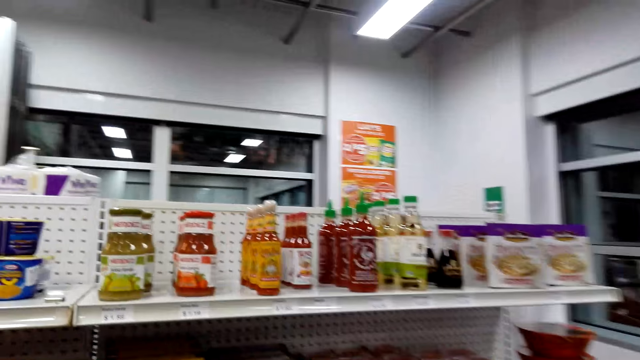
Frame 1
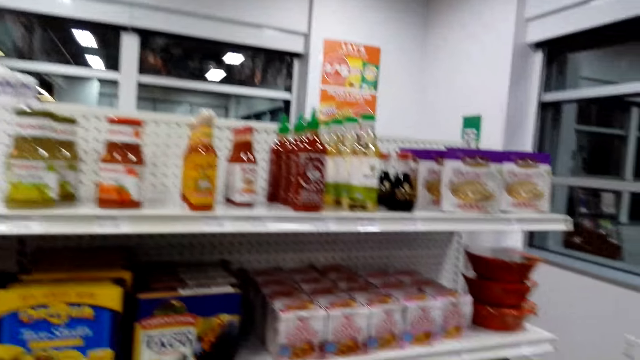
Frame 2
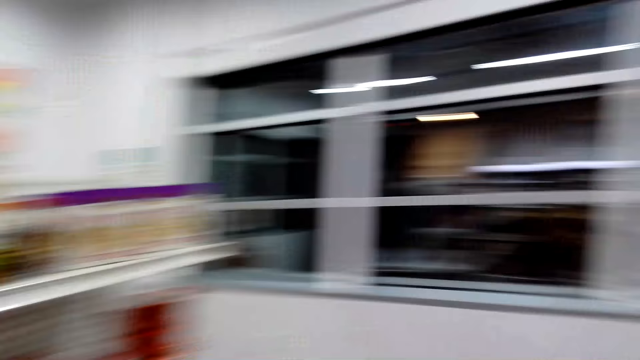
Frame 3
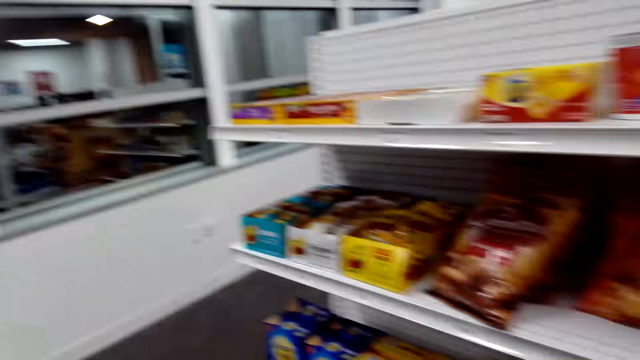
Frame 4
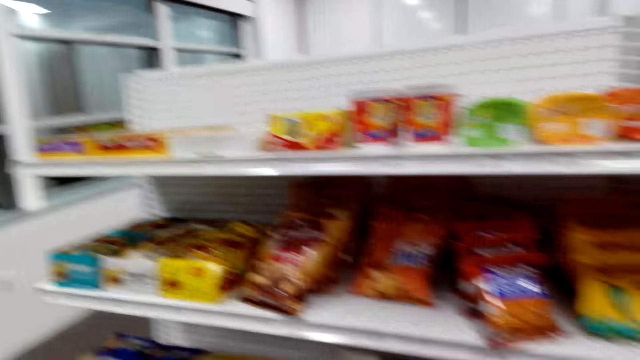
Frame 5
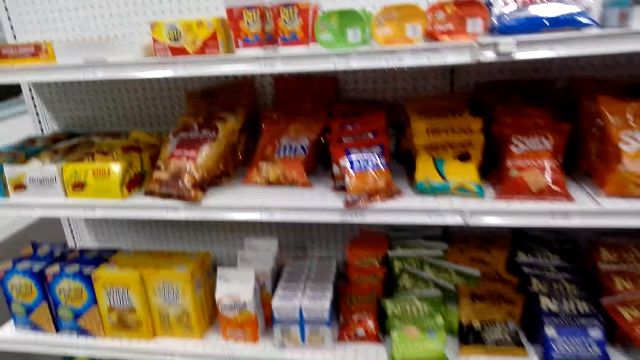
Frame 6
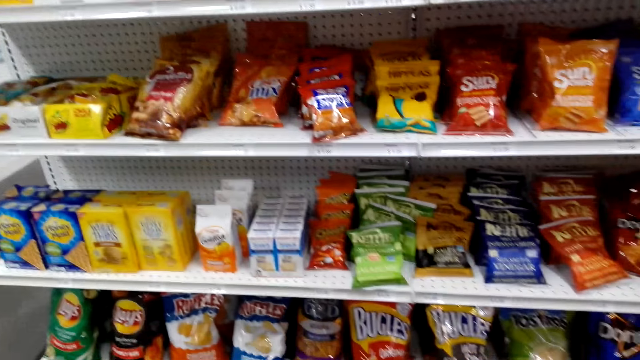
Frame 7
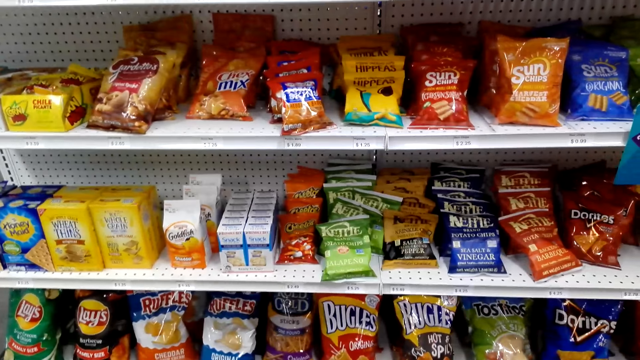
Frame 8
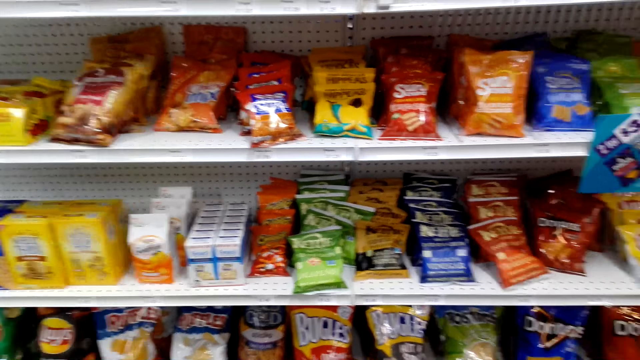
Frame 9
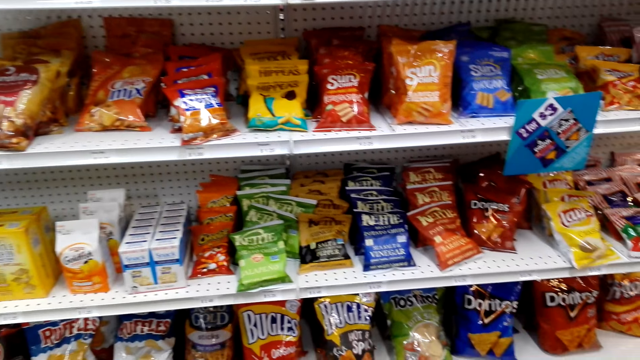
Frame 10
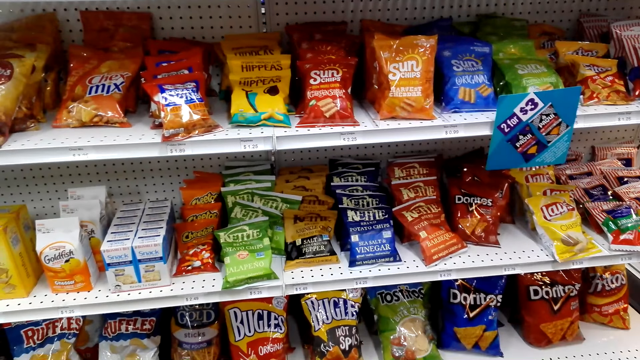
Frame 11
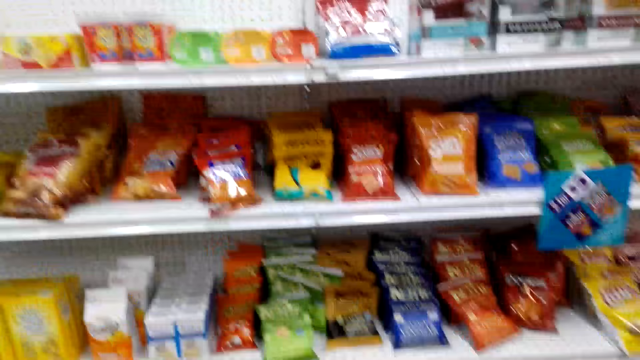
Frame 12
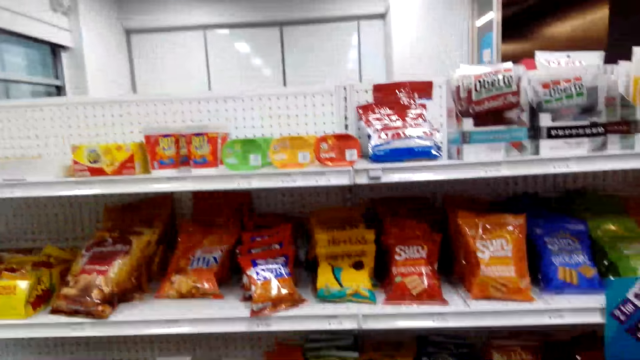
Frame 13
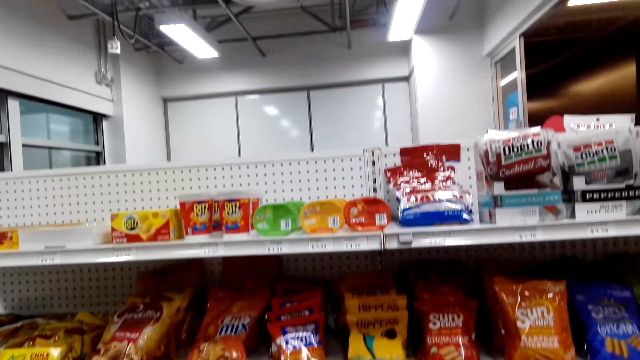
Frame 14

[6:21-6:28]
The camera wearer looks at the shelves on the right side.

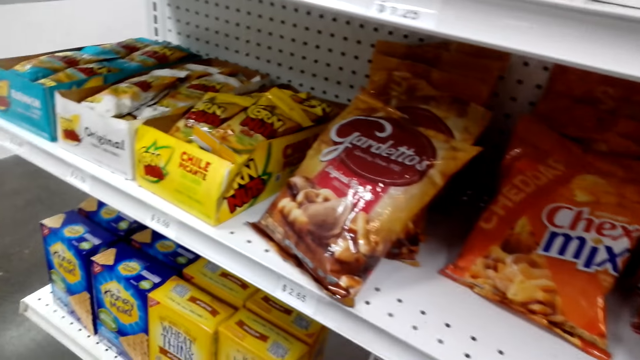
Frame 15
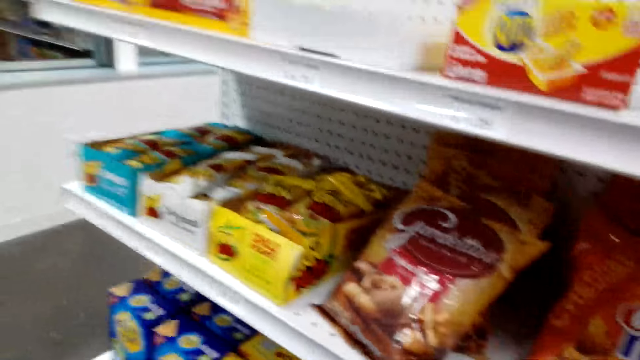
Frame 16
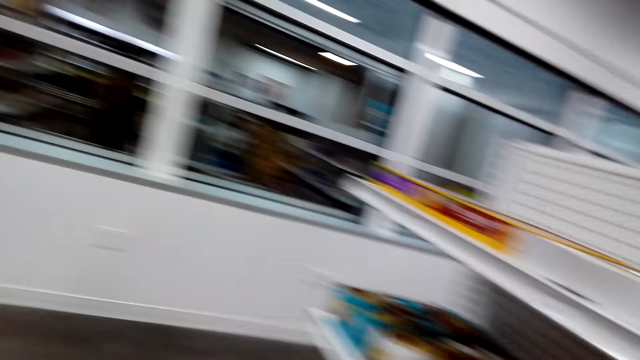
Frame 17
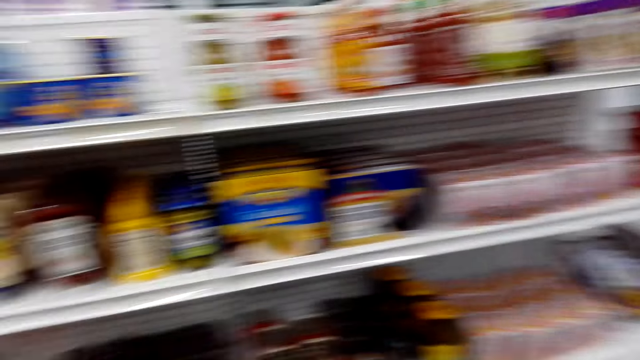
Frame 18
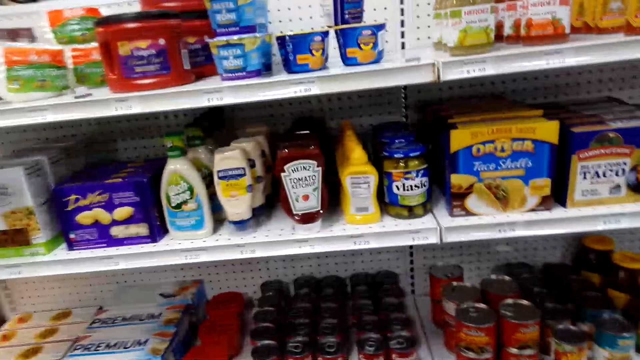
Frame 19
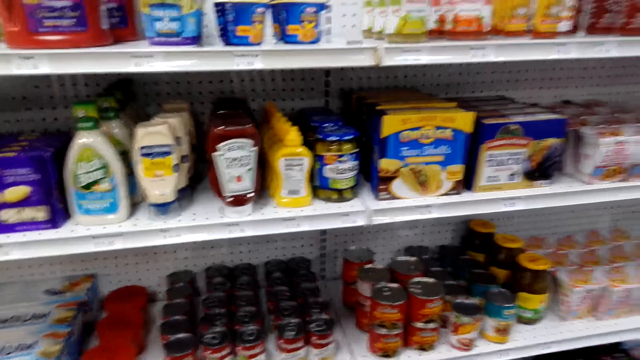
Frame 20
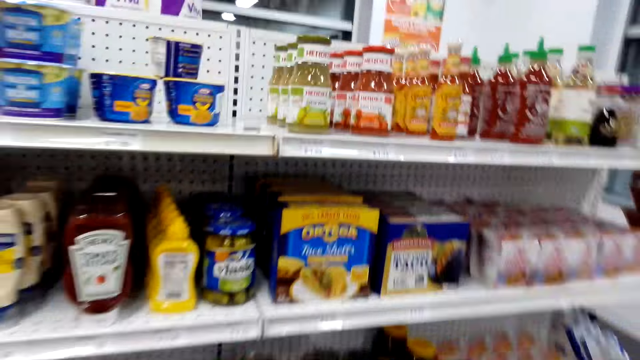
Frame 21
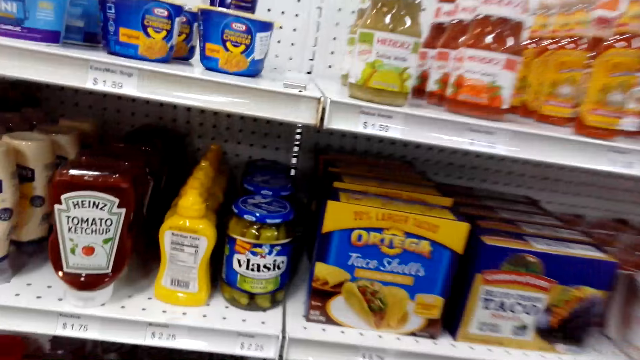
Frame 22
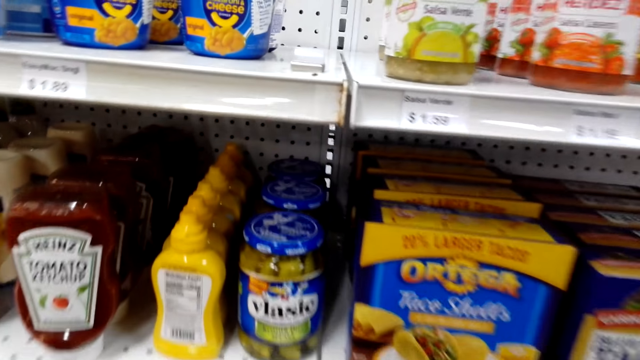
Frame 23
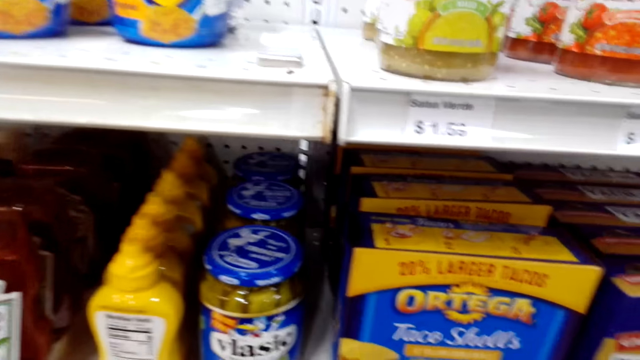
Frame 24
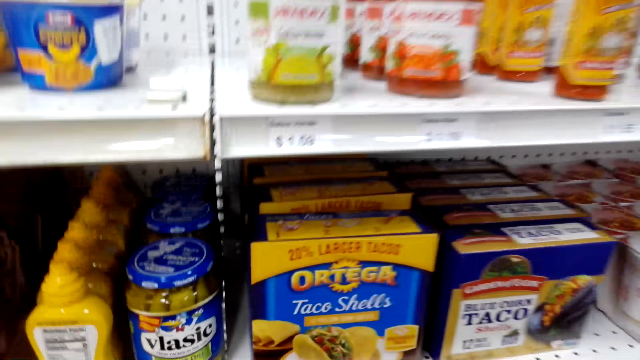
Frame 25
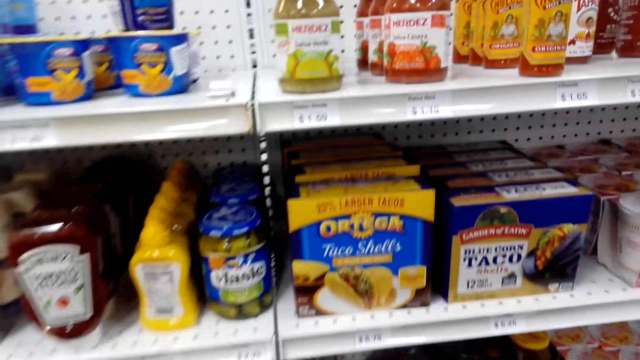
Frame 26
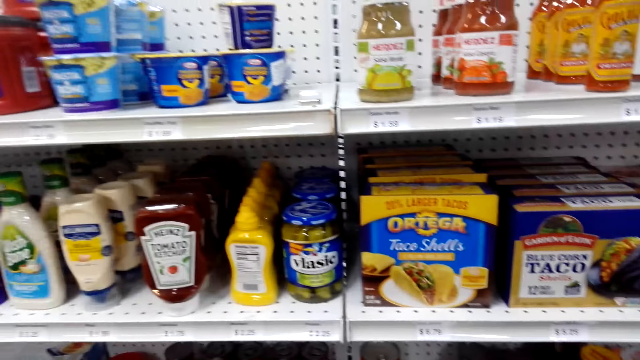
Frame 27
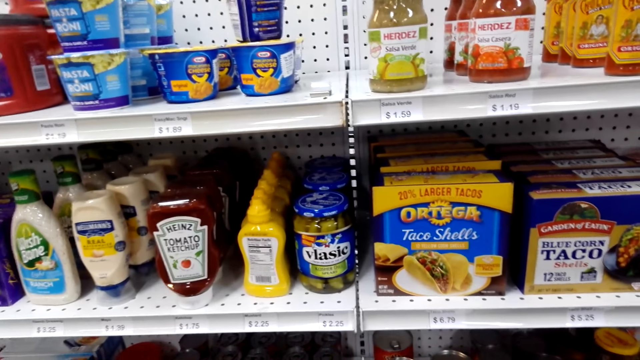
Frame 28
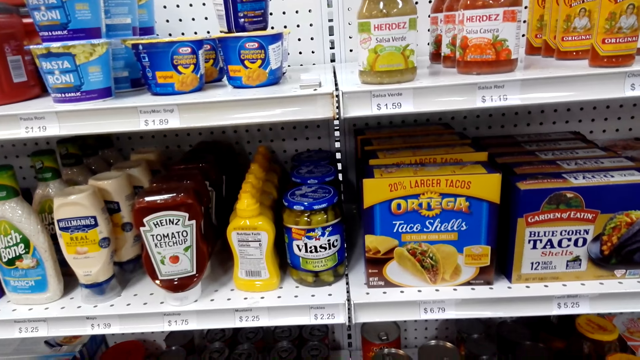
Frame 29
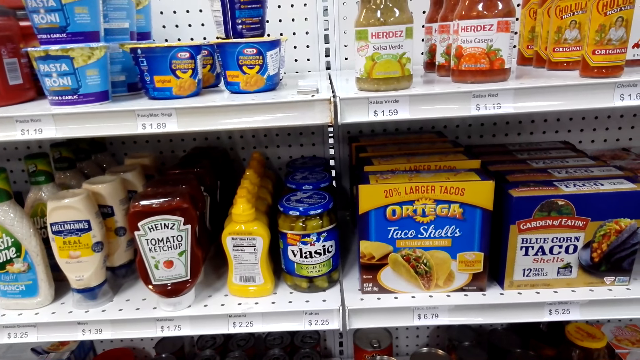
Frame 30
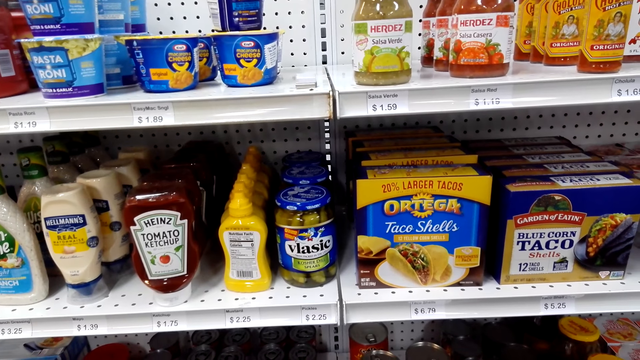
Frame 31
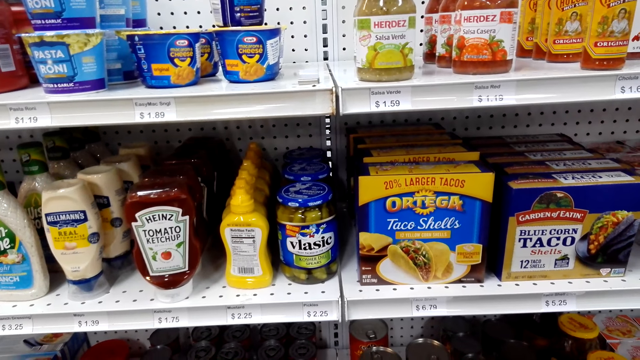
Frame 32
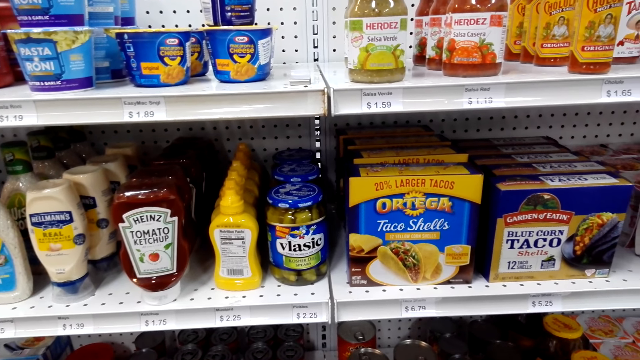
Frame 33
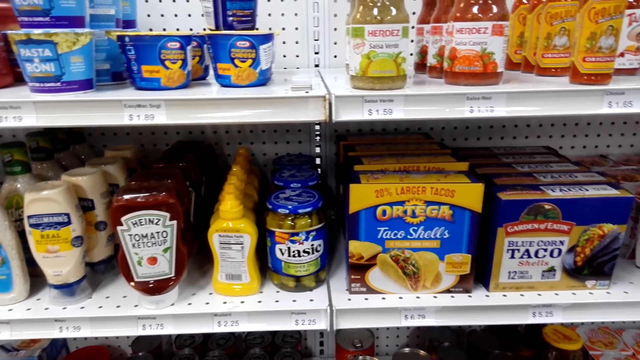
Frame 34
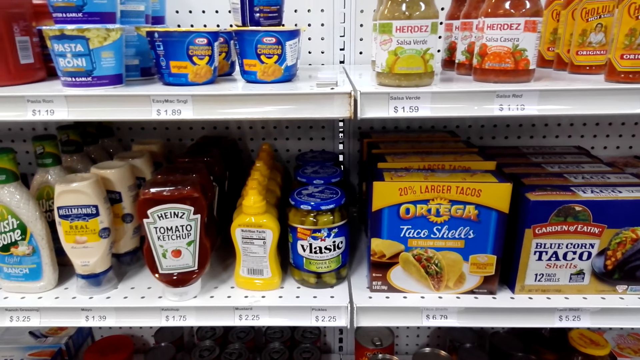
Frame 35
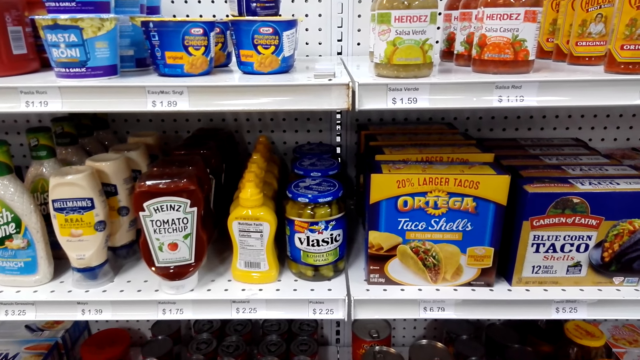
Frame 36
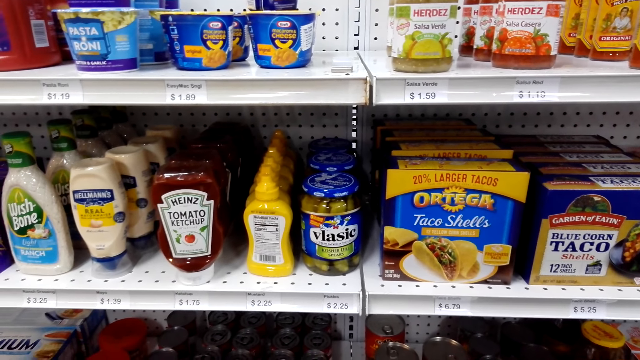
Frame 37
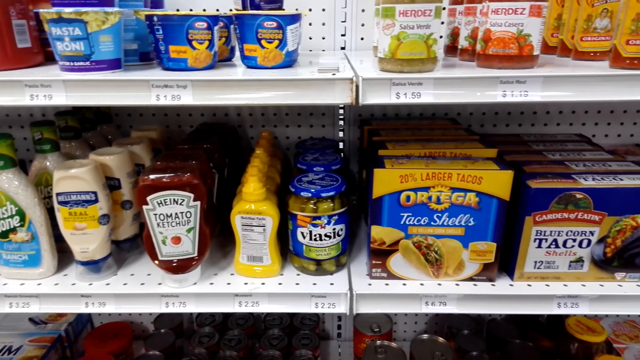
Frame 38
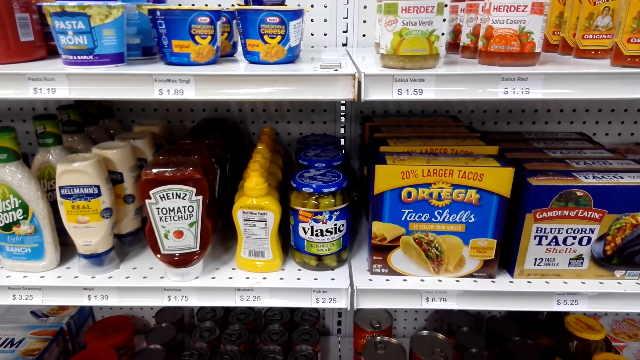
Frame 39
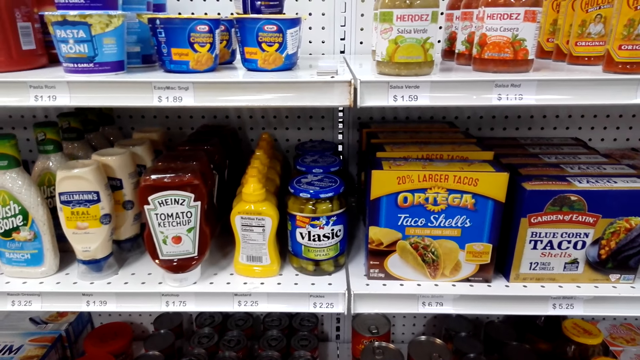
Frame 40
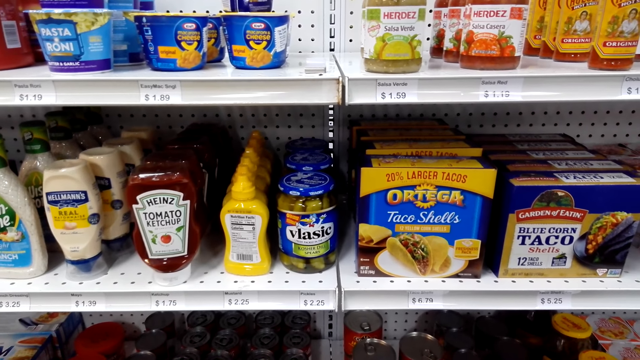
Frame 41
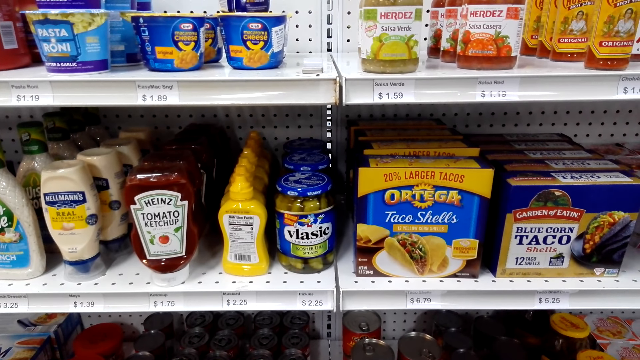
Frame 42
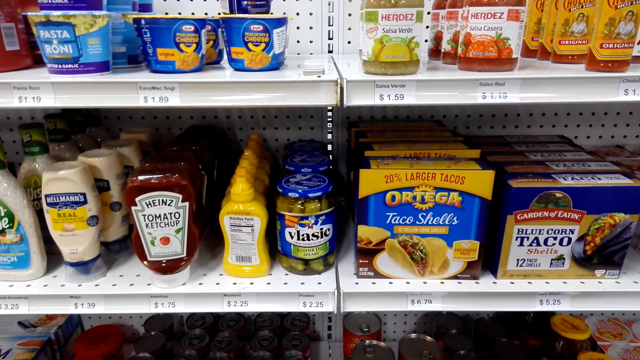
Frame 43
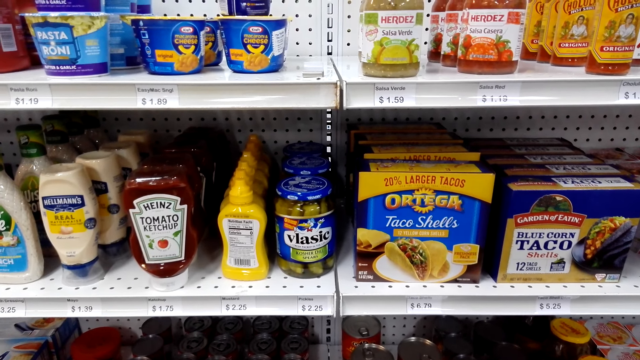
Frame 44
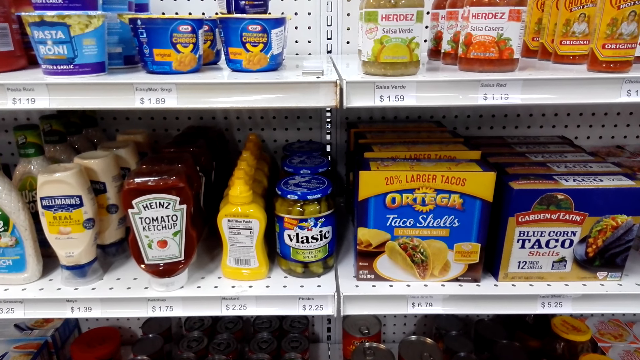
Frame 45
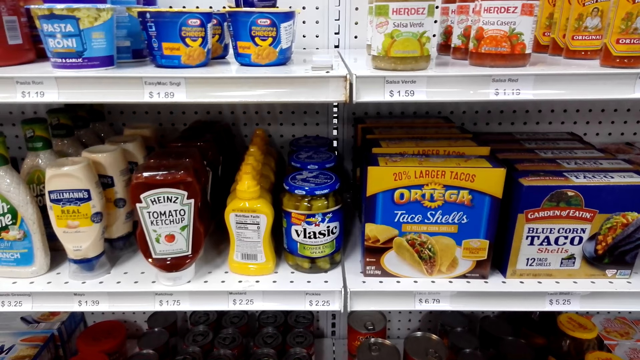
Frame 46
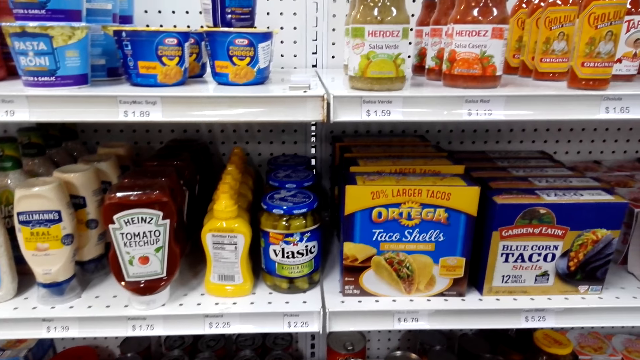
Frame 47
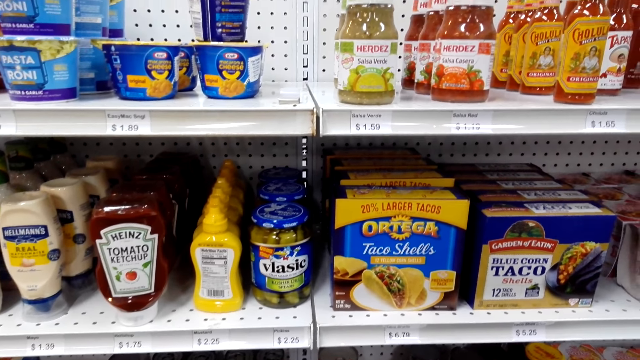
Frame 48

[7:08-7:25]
The camera wearer walks. They look at the shelves on the left side. They stand.
